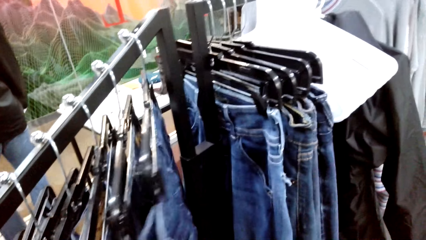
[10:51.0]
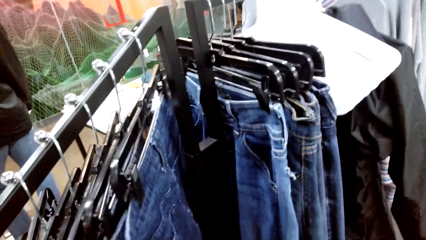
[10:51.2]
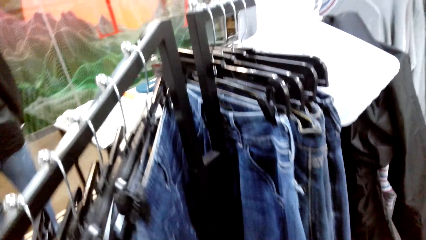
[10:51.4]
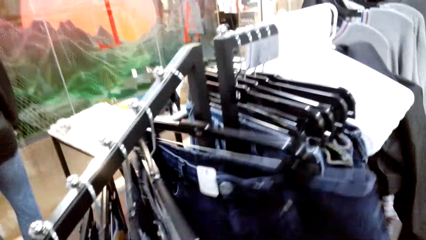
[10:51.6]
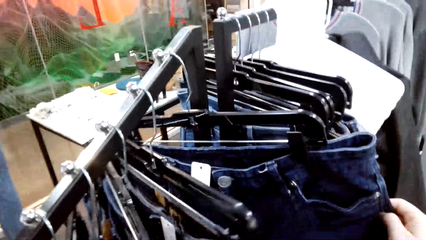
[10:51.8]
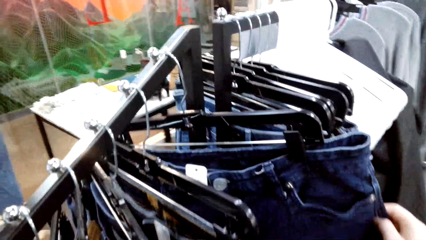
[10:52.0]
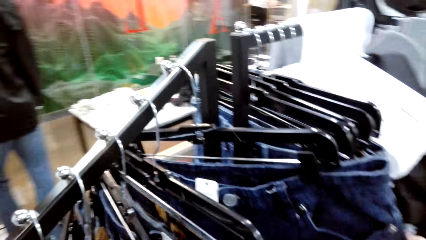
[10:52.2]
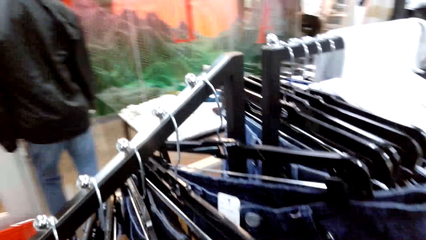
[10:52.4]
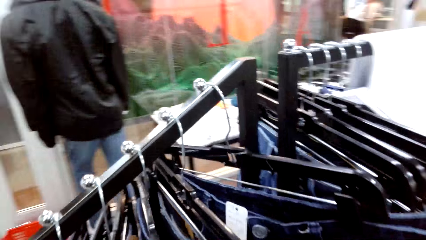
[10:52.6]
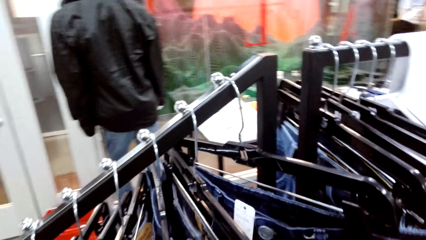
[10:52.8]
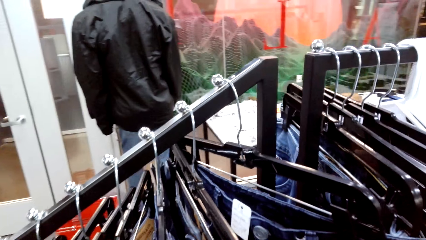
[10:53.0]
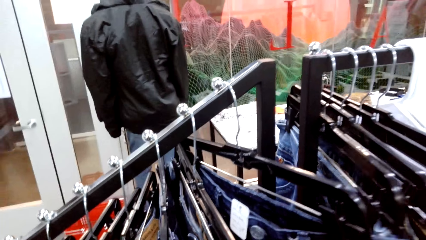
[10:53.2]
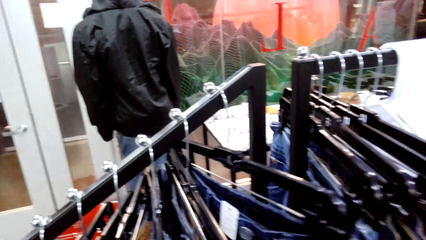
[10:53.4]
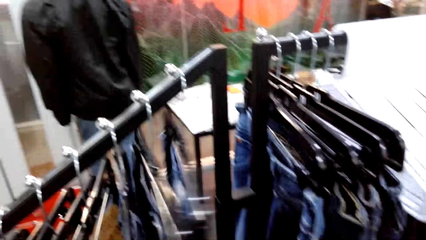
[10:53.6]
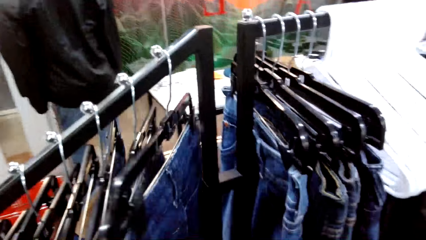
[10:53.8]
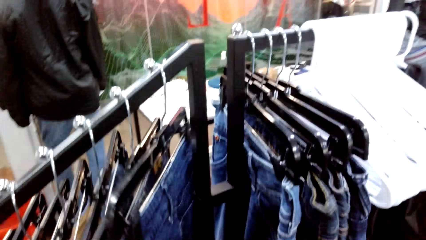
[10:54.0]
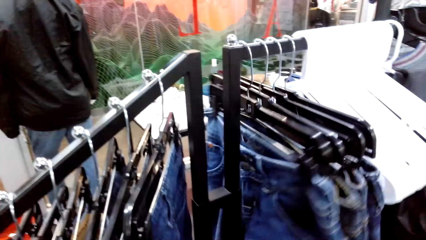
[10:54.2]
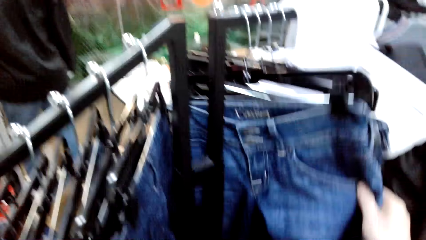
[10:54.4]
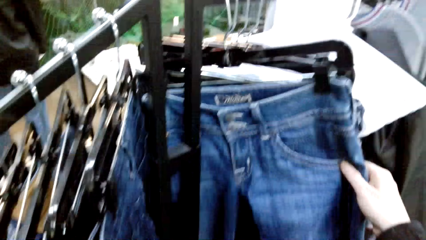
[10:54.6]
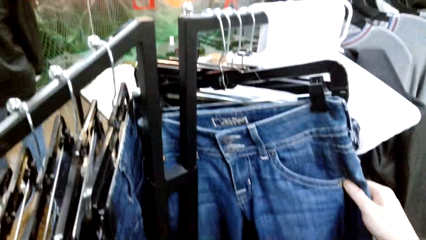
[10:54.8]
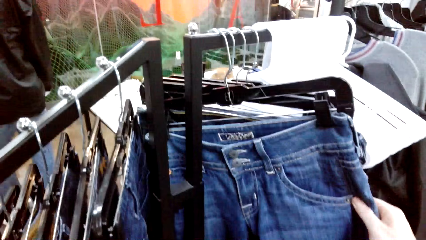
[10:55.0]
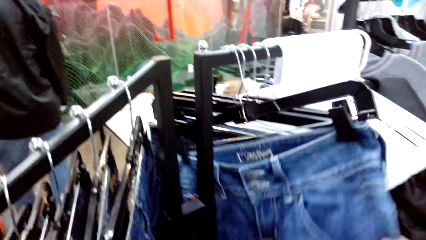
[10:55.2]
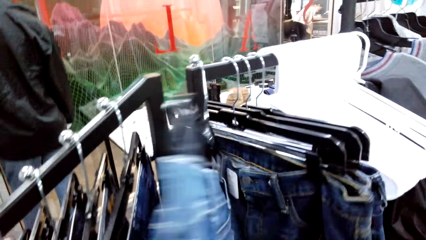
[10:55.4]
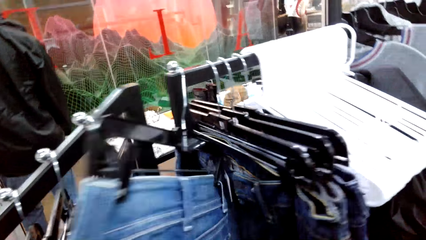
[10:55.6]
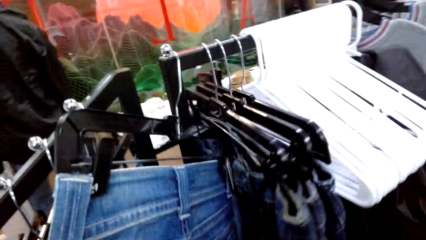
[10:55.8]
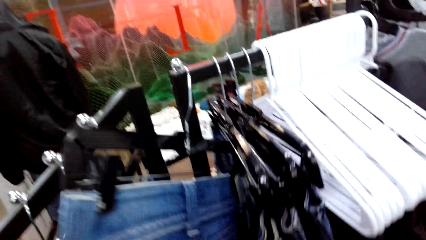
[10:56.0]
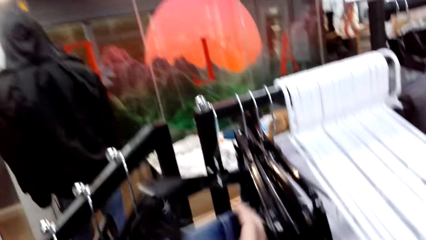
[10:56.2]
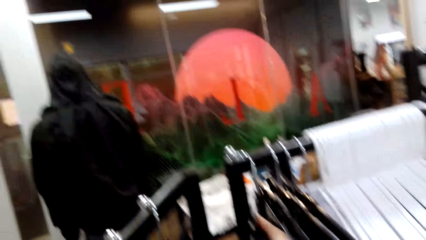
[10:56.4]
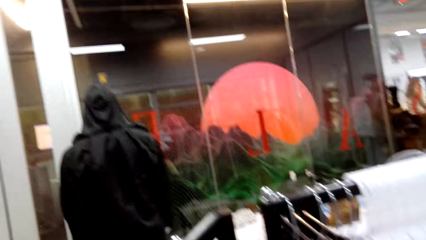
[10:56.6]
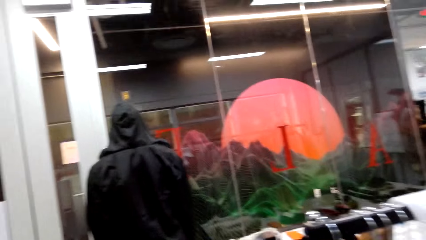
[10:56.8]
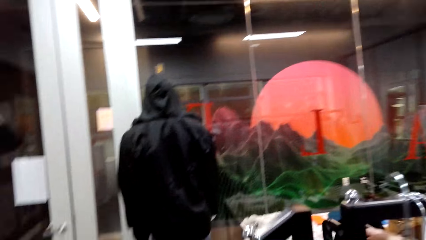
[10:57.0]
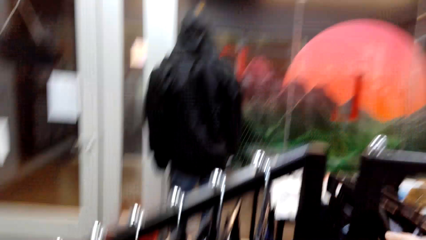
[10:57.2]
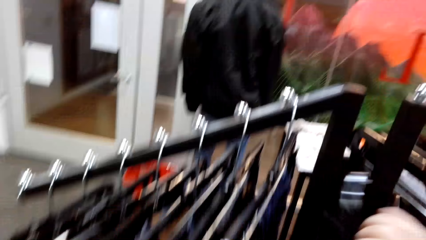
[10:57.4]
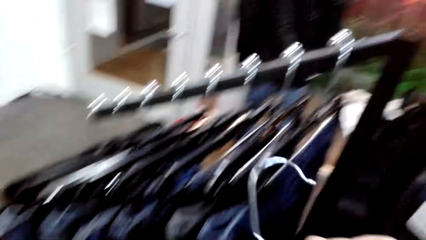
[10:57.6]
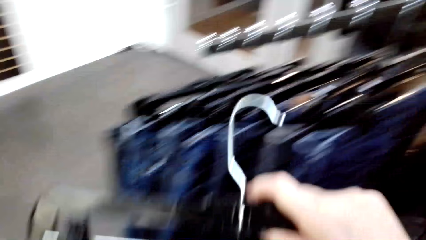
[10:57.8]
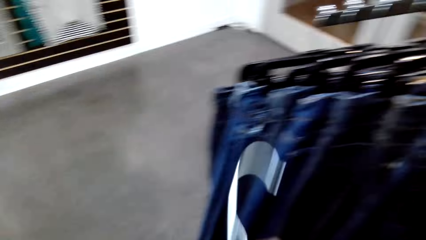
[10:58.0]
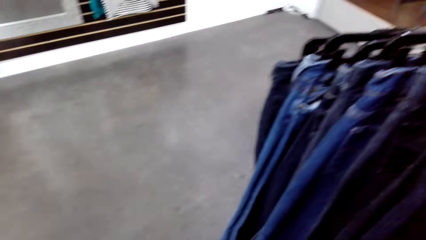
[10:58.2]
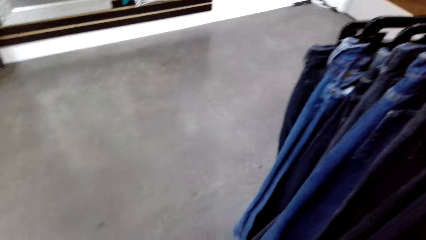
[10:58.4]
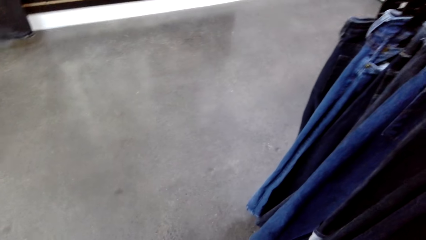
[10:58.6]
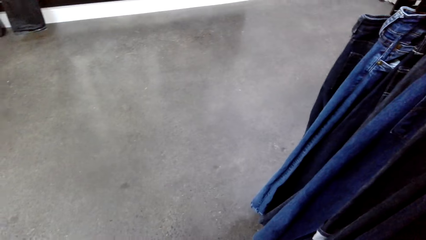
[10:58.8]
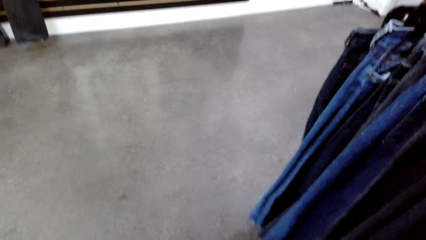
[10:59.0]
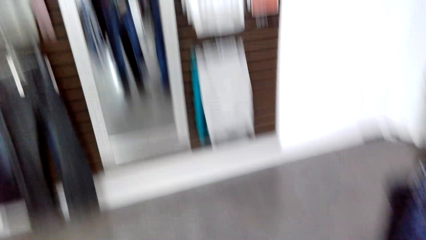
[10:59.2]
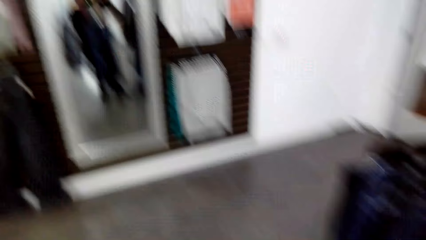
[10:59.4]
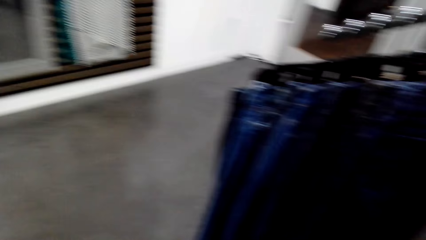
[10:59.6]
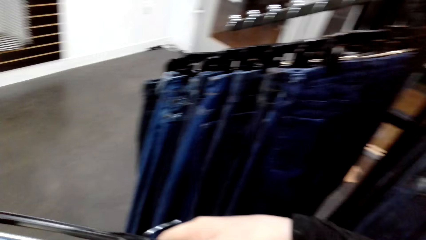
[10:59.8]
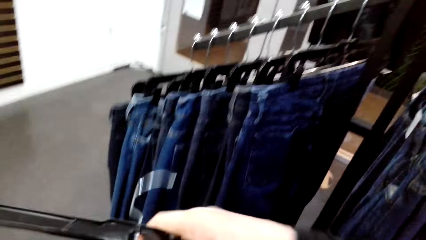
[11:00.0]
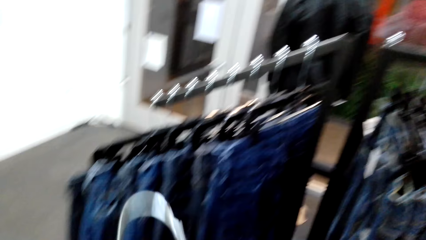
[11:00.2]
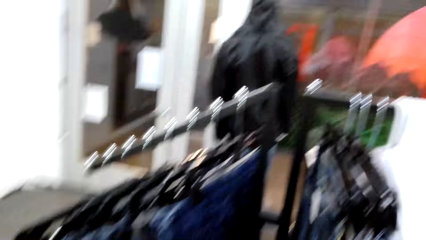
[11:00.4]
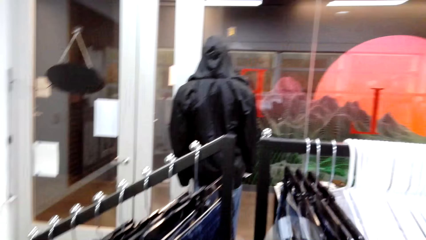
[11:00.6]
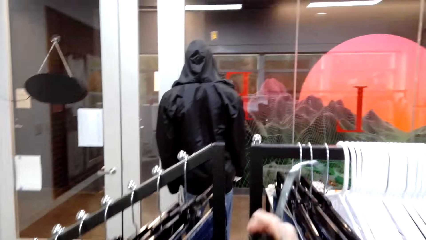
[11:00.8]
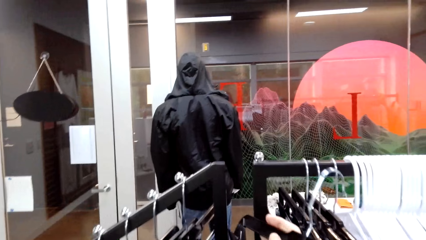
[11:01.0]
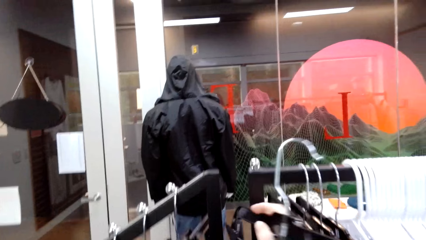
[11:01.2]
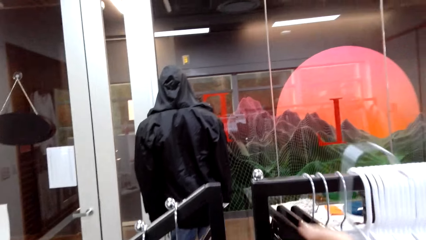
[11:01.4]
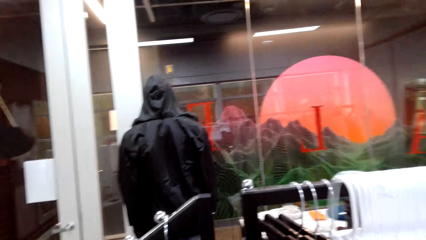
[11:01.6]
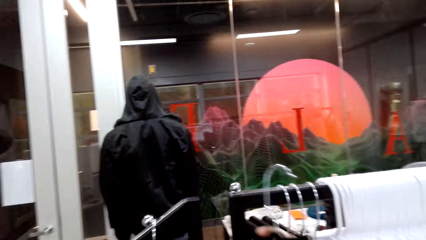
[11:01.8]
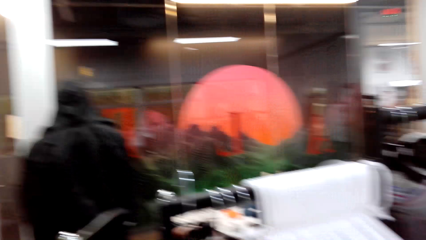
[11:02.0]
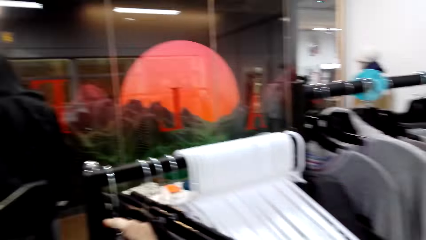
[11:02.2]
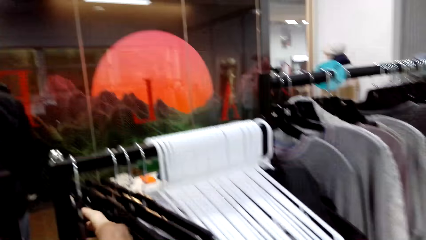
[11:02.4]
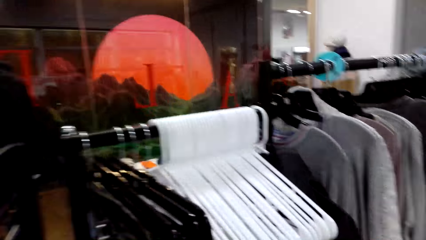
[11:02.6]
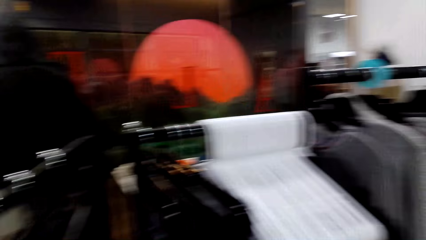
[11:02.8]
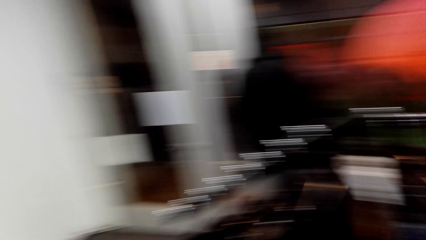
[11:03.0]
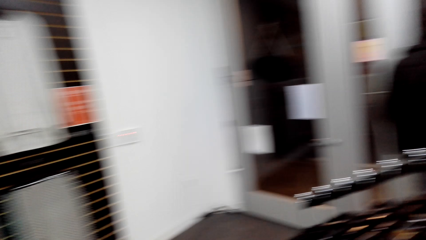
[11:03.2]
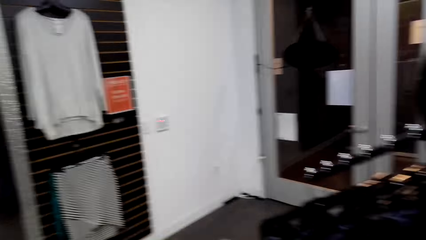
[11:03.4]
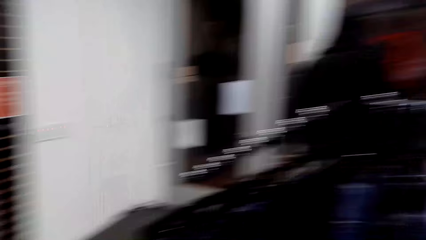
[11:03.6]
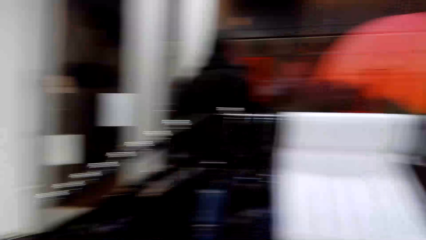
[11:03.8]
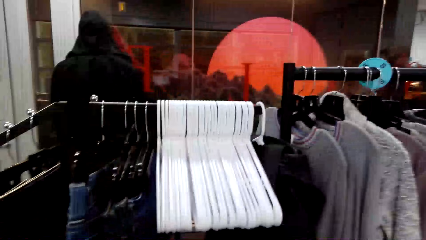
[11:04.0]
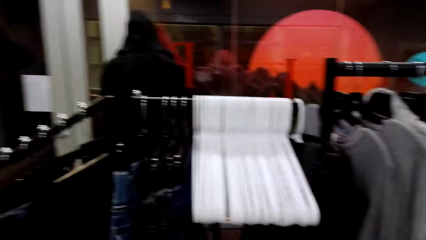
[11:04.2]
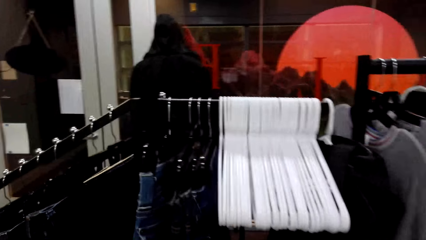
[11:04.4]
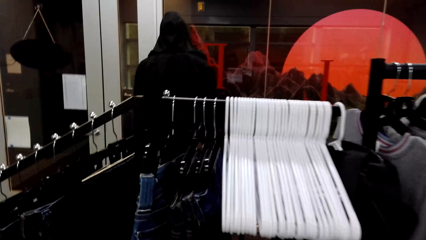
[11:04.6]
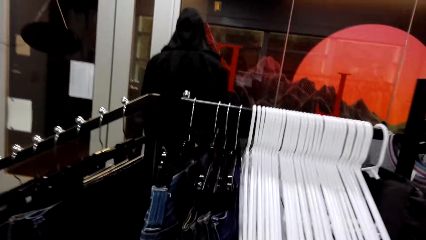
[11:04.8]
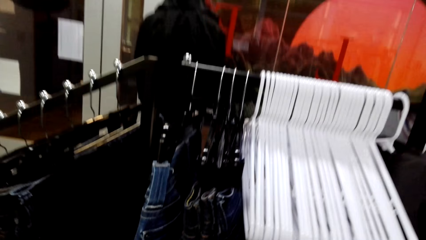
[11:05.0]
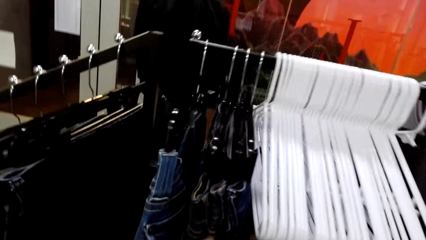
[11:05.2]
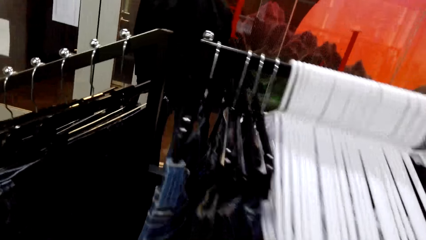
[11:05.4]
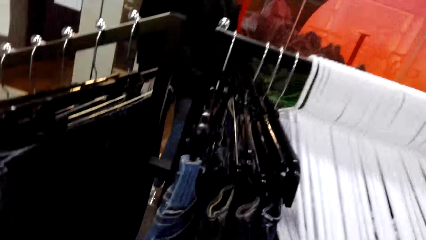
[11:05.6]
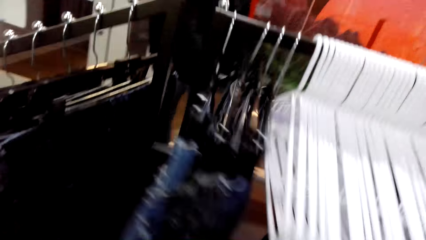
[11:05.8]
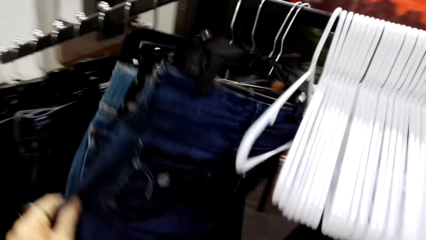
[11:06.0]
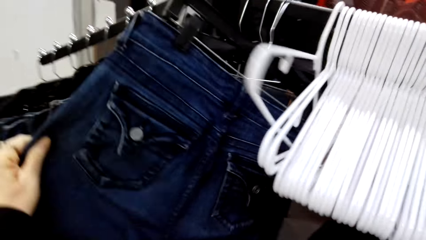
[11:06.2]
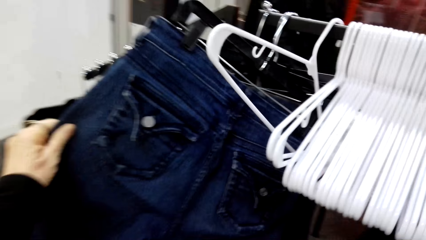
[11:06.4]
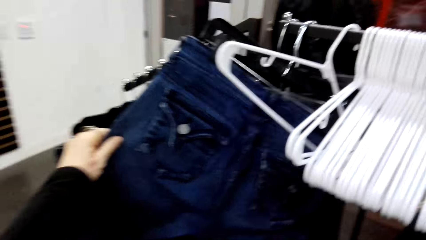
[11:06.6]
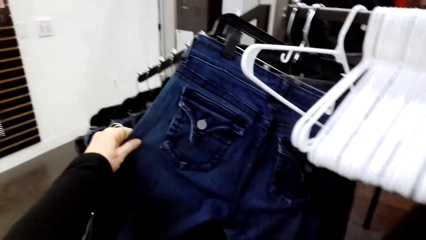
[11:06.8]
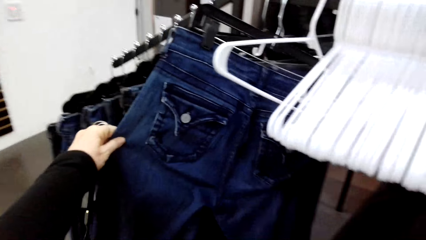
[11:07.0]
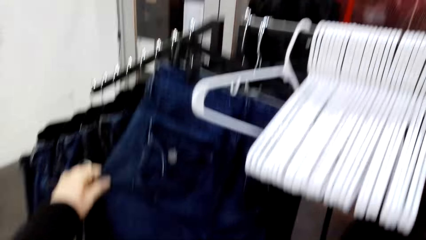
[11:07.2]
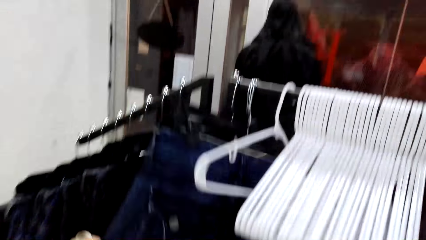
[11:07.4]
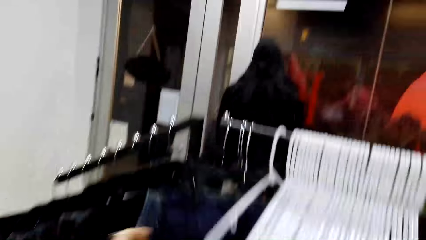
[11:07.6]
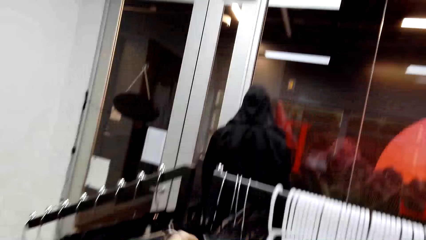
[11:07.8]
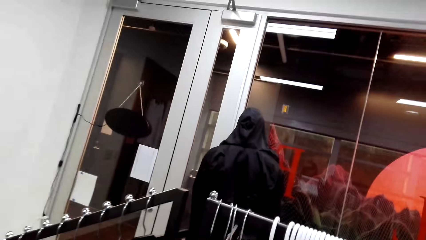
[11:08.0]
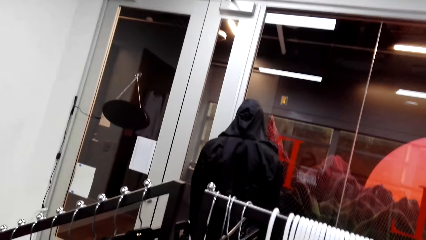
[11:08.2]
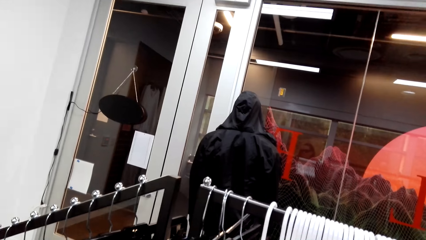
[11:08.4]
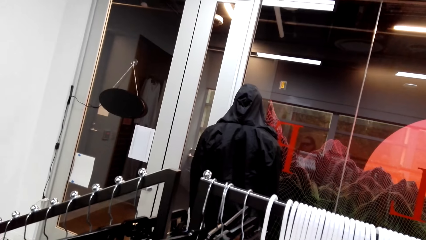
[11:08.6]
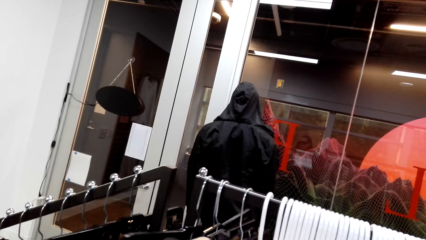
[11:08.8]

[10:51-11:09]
The camera wearer picks a cloth. A woman picks a cloth from the hanger with the right hand. The camera wearer fits the cloth and looks around. The woman picks a cloth from the hanger. The camera wearer hangs the cloth and looks around. The woman moves the cloth on the hanger with both hands. The camera wearer browses a cloth.
